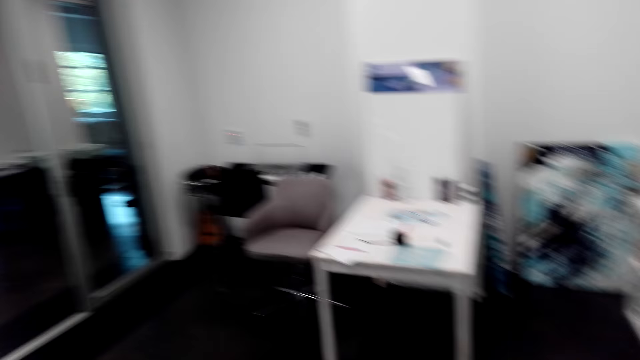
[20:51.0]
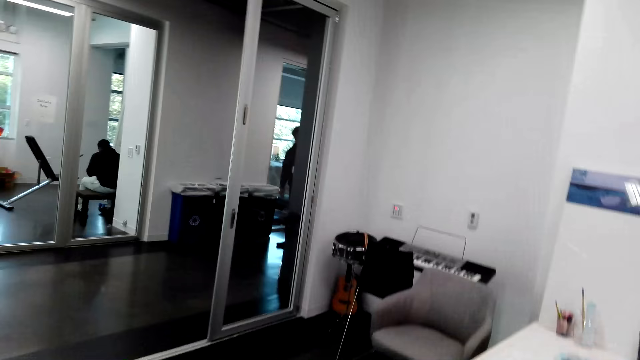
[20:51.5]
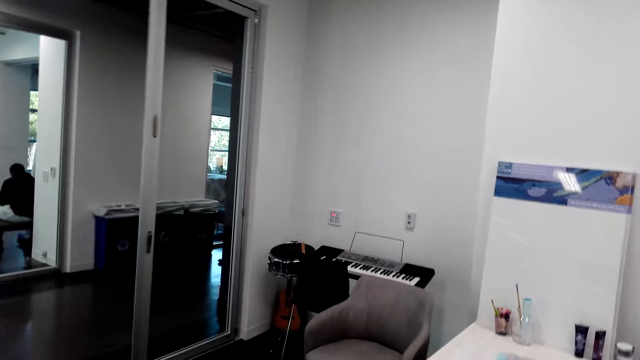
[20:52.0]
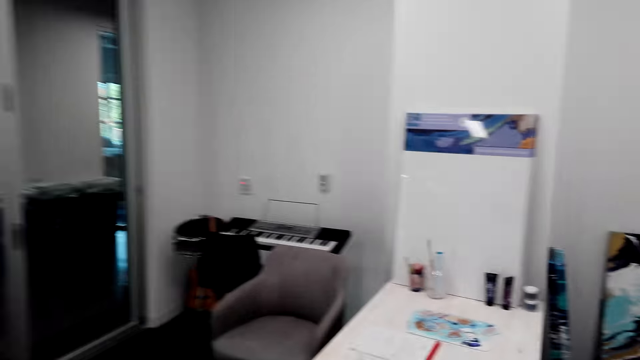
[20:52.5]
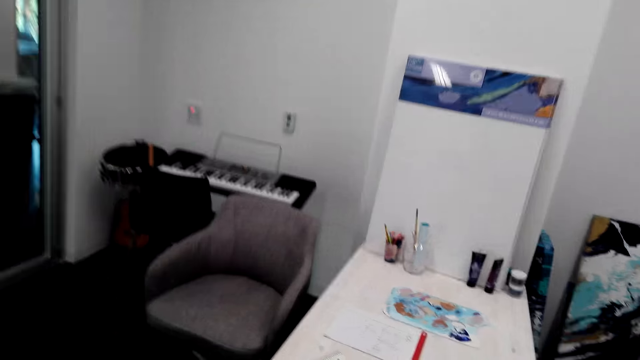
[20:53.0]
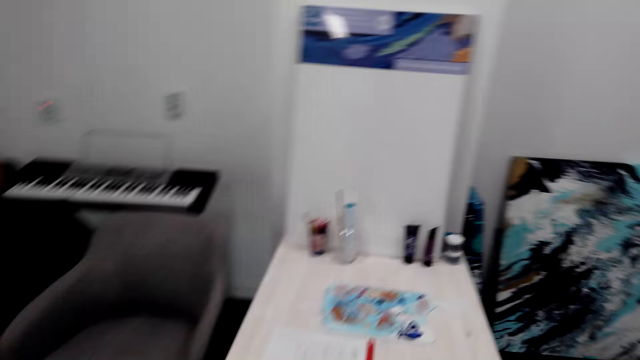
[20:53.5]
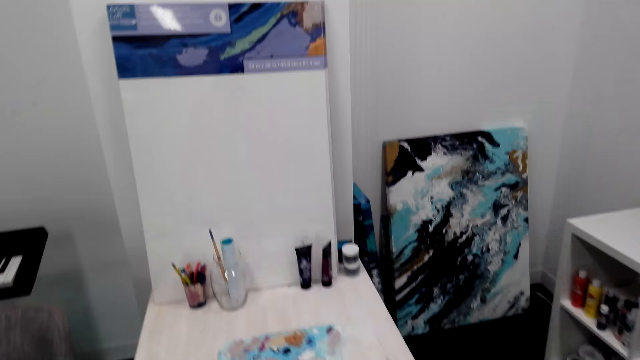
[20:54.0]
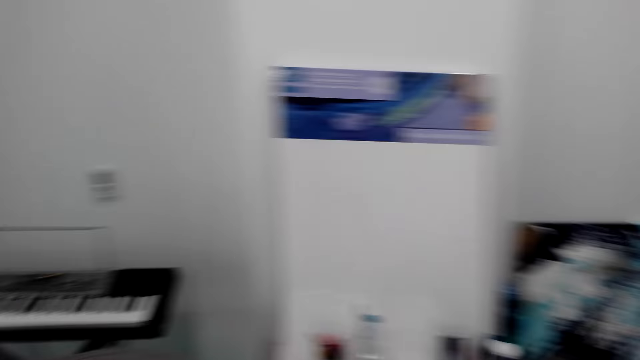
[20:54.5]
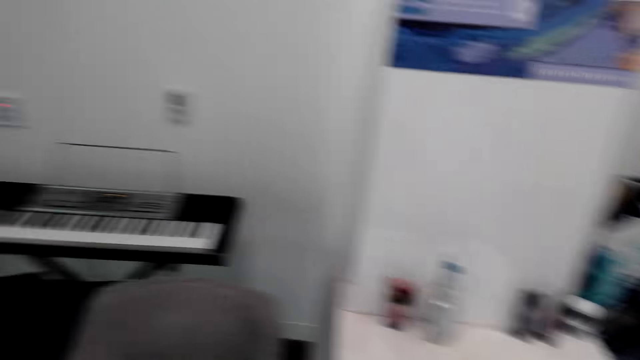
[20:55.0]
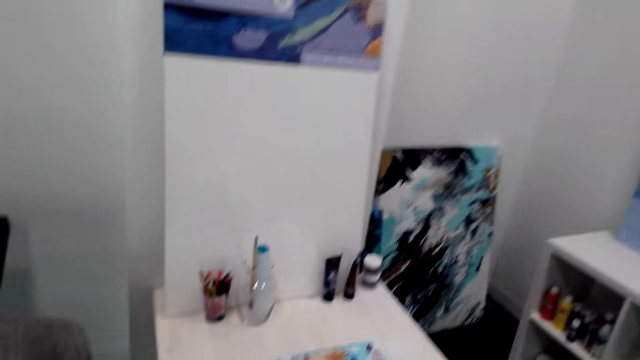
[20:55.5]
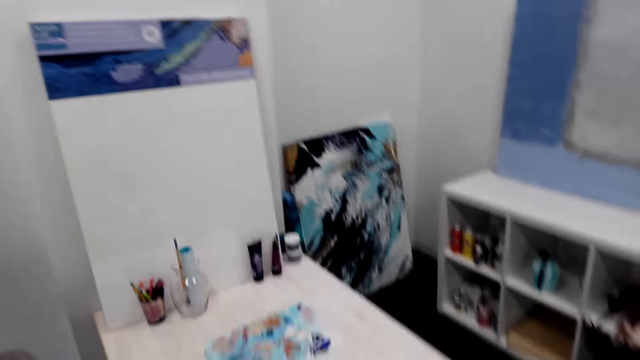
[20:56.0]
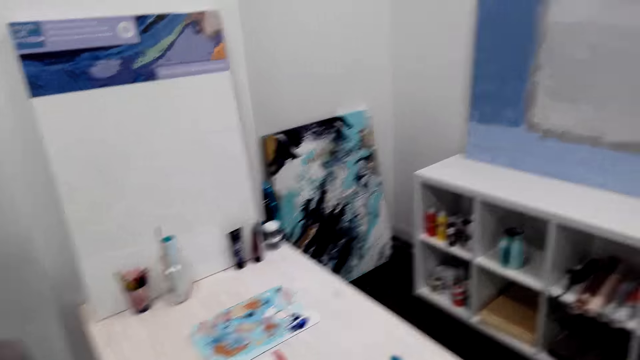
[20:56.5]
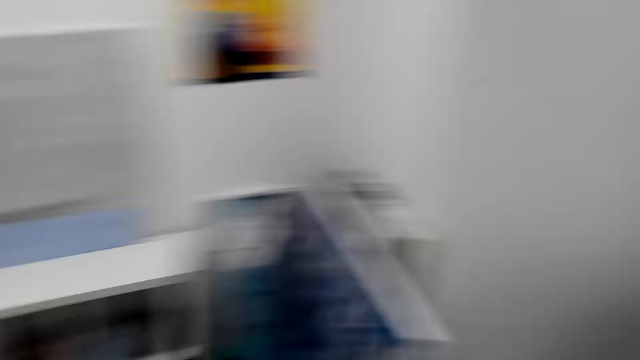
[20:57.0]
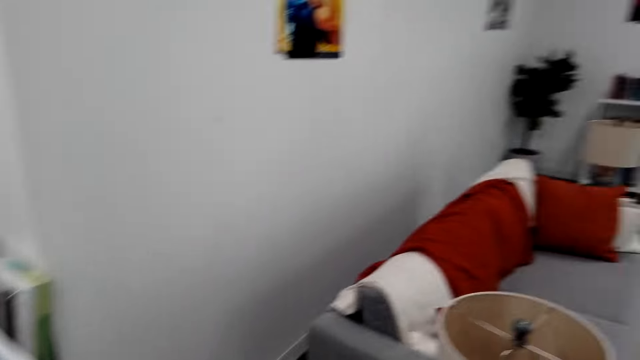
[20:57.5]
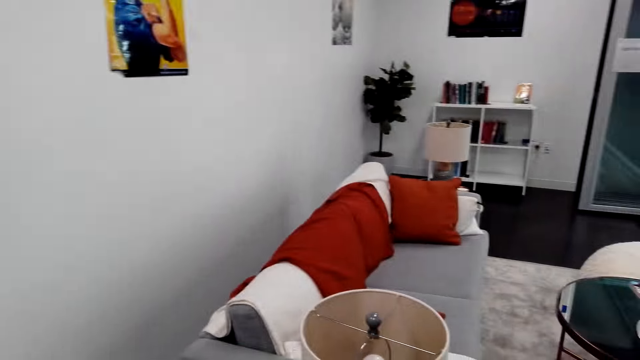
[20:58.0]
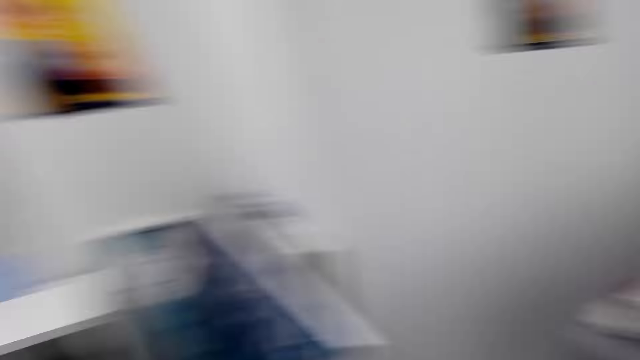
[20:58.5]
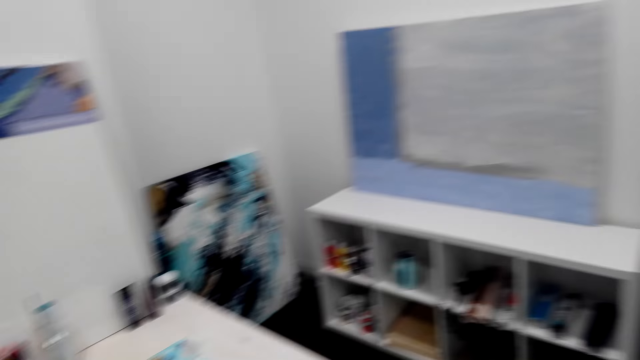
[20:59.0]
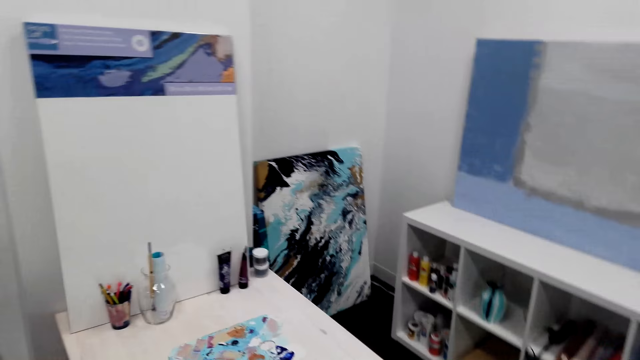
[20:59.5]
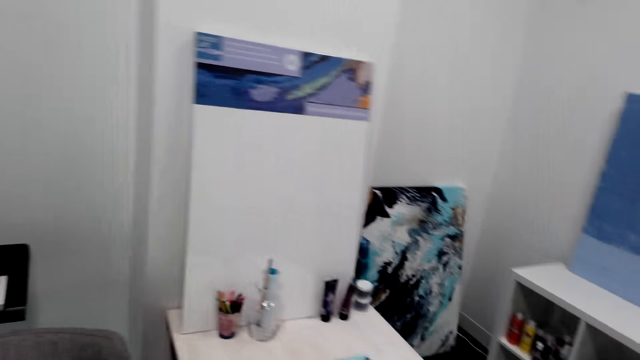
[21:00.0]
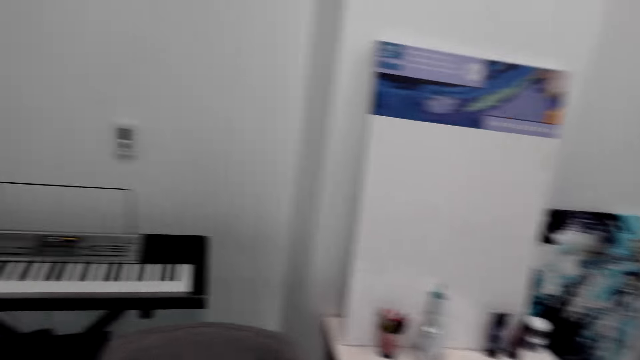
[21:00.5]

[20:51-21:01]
The camera wearer stares around the house.

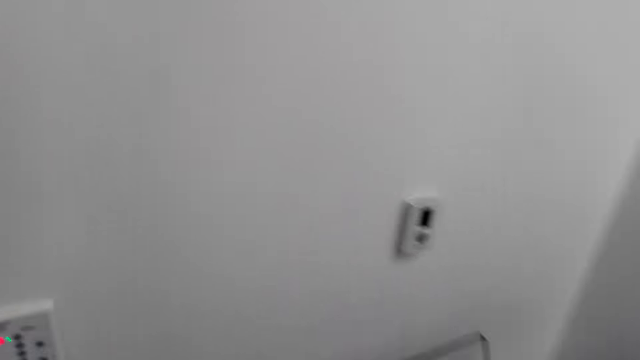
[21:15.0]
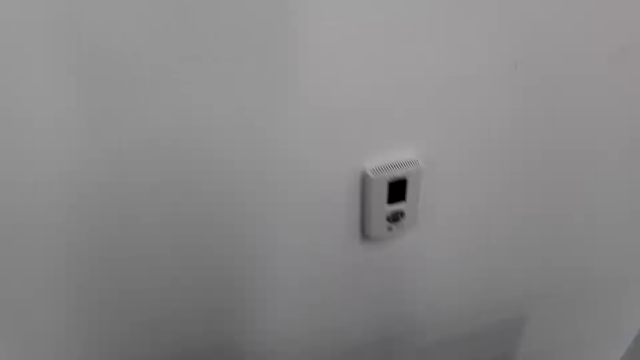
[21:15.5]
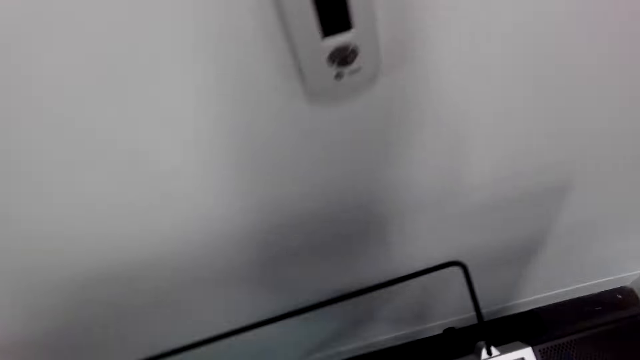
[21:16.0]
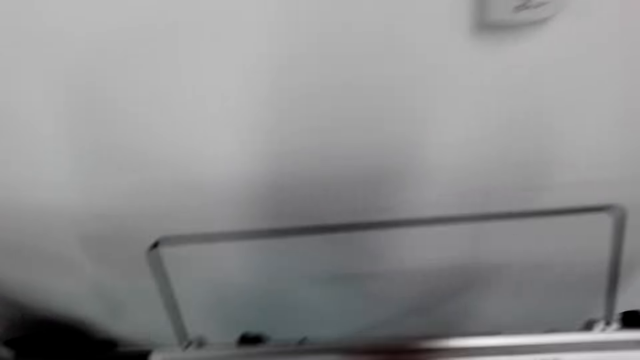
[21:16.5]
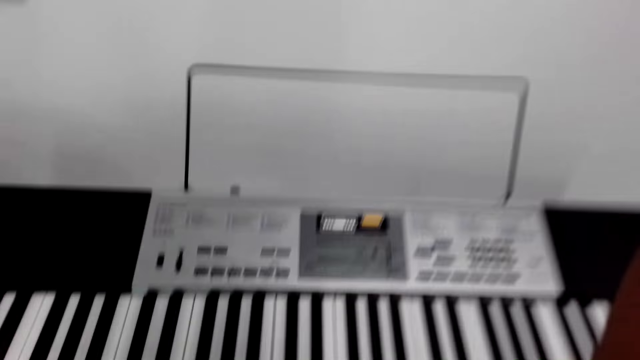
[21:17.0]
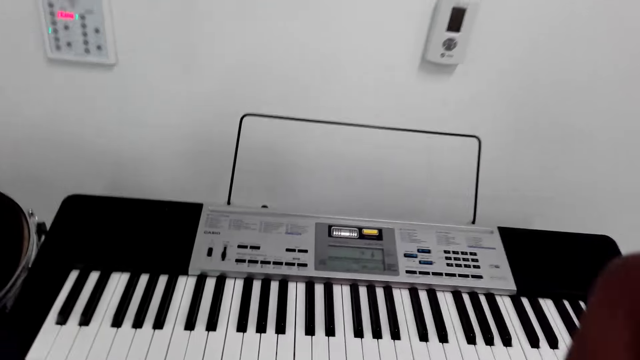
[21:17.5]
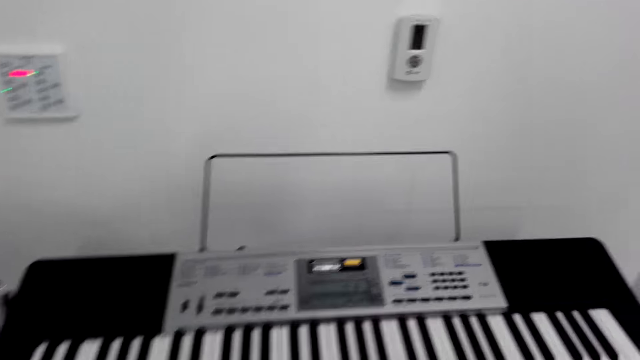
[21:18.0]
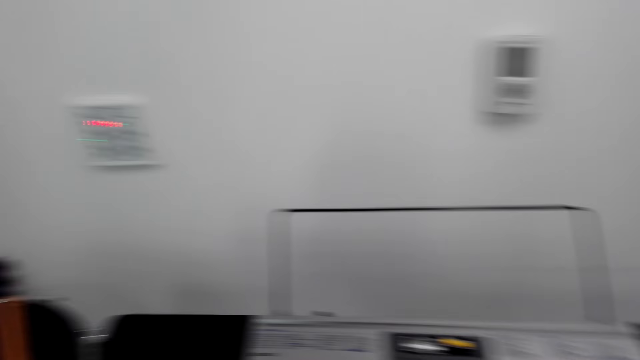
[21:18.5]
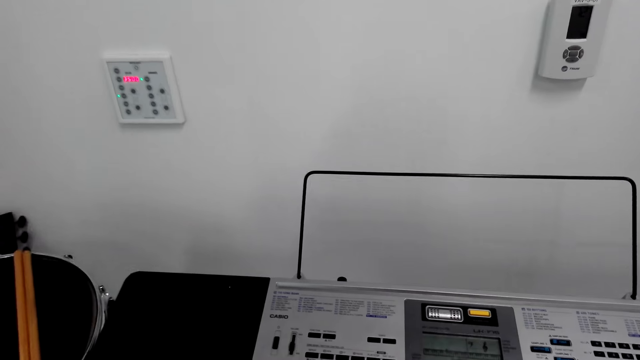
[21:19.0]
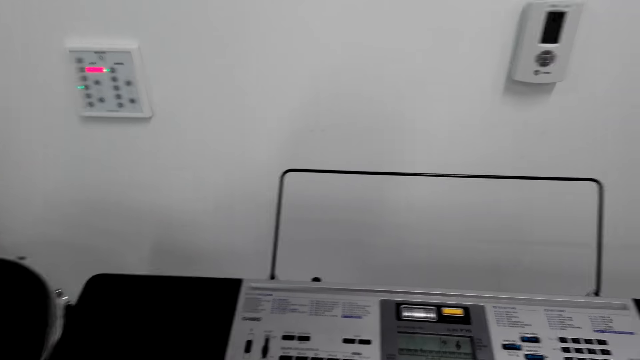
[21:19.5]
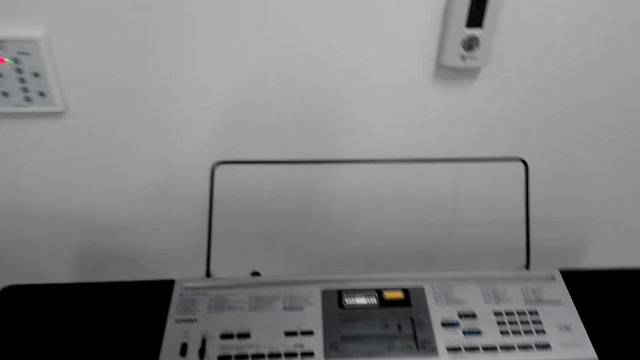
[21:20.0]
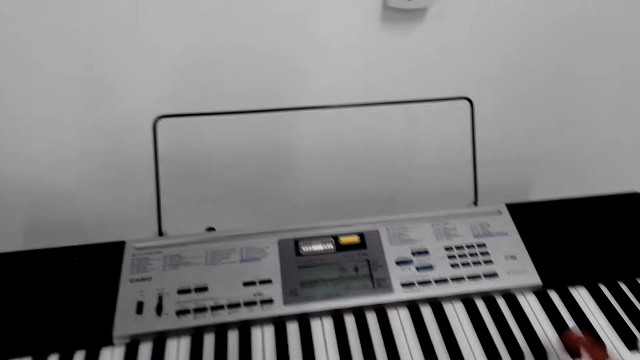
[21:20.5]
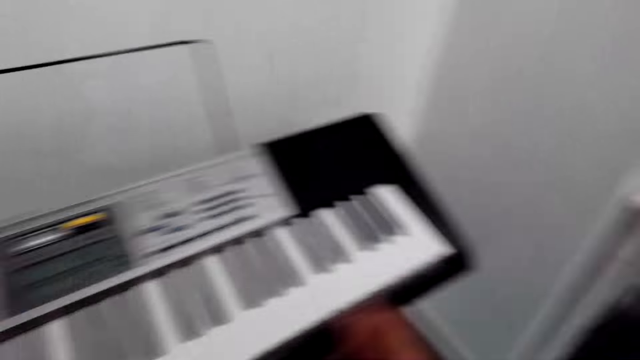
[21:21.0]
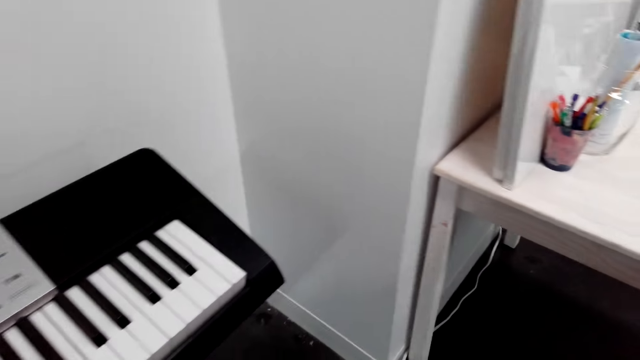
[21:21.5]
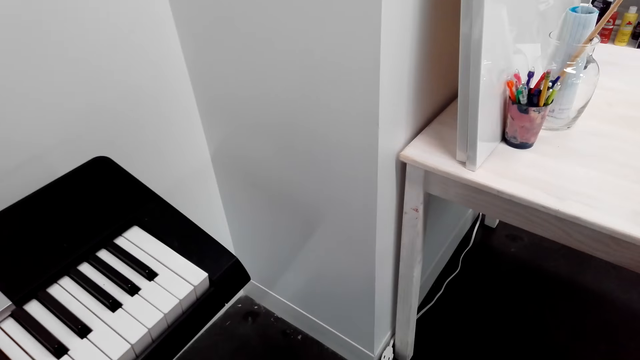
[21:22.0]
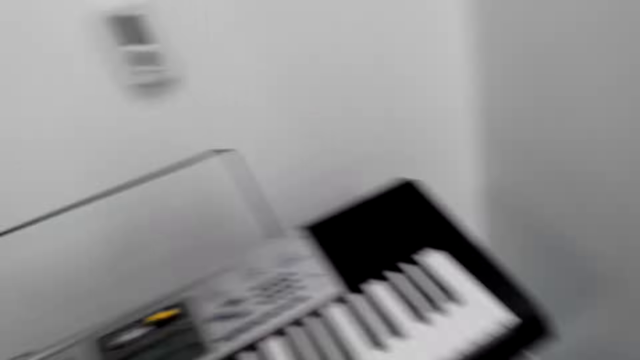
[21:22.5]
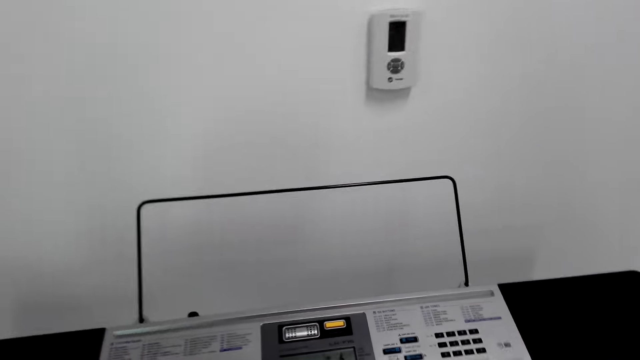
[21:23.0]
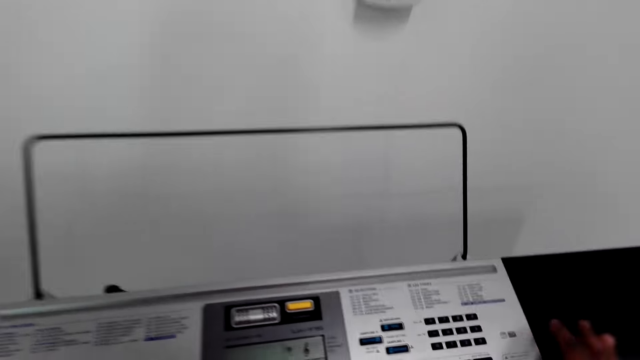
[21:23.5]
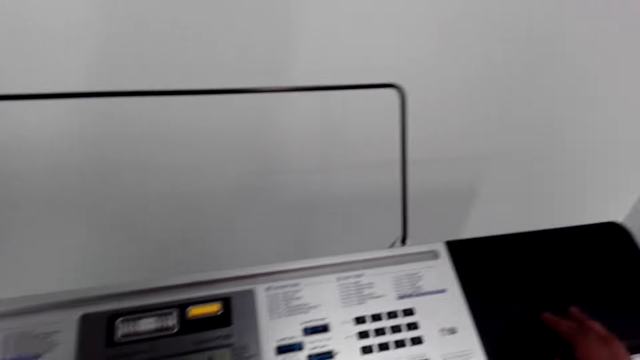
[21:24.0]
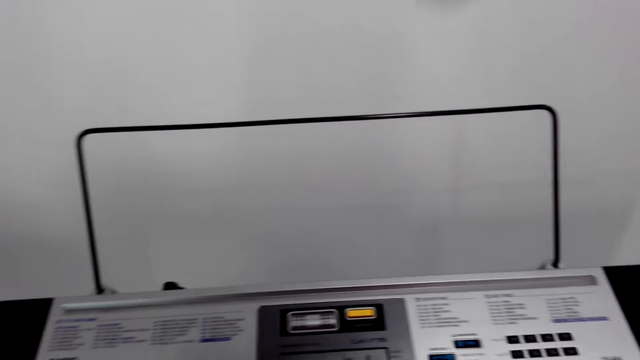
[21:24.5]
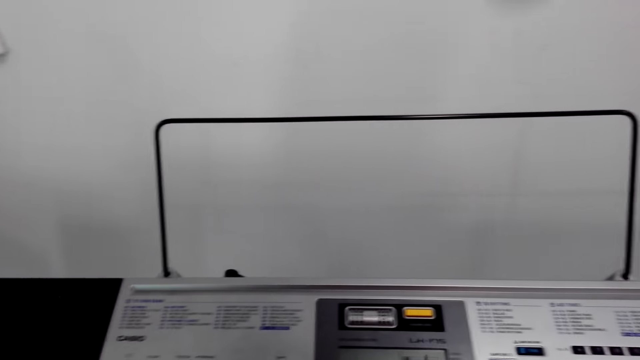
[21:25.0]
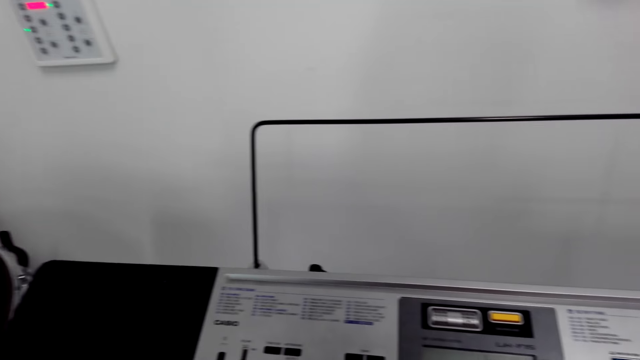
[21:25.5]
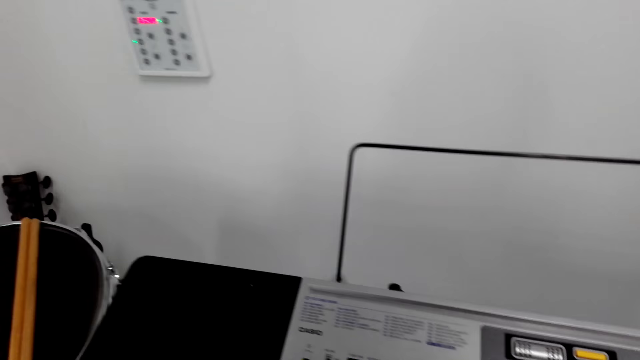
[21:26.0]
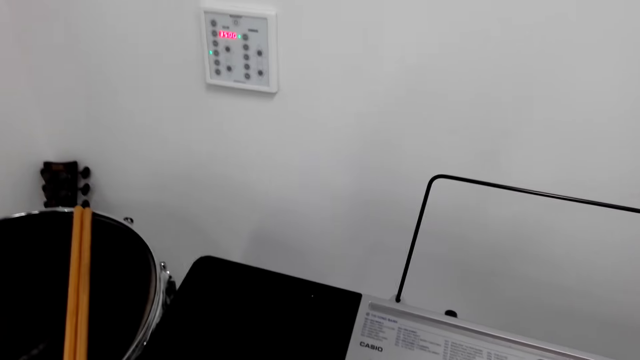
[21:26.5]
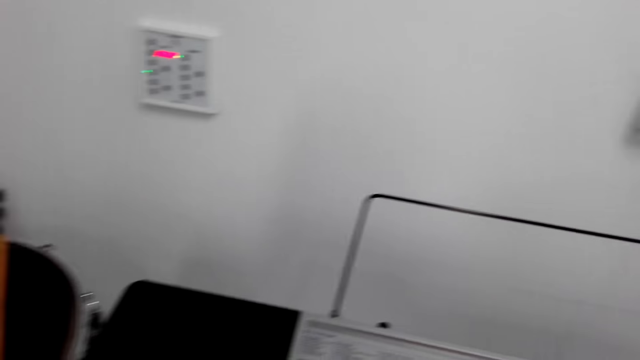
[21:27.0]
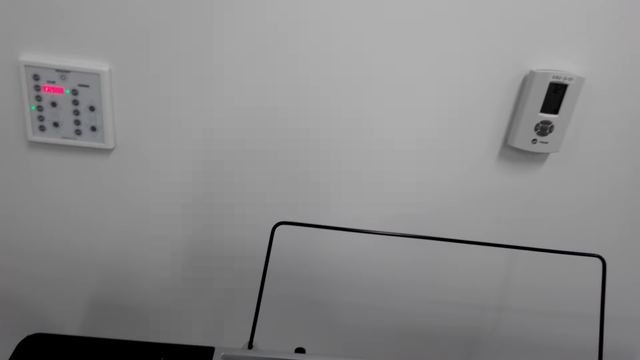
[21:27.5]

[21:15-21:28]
The camera wearer takes a seat. They stare at the piano.
